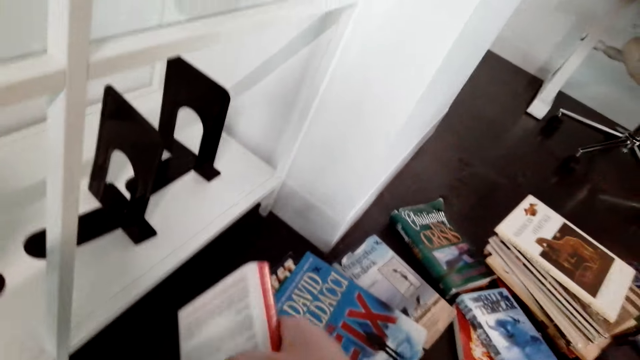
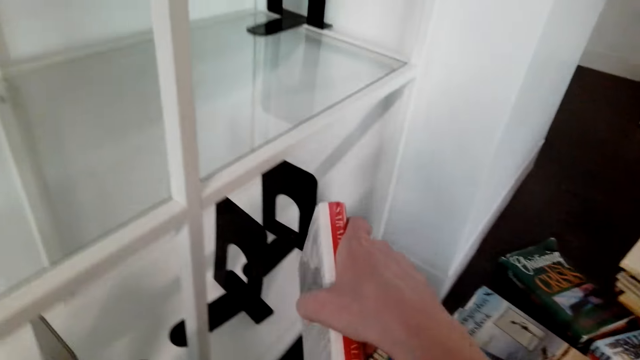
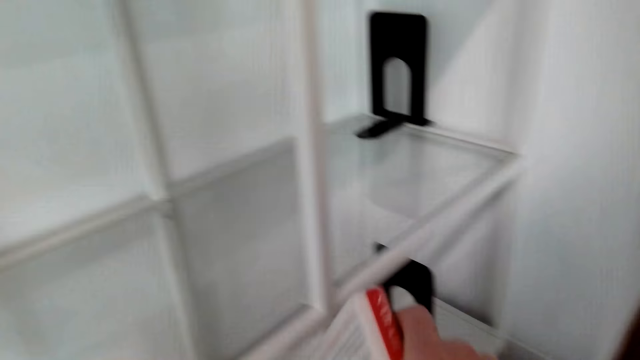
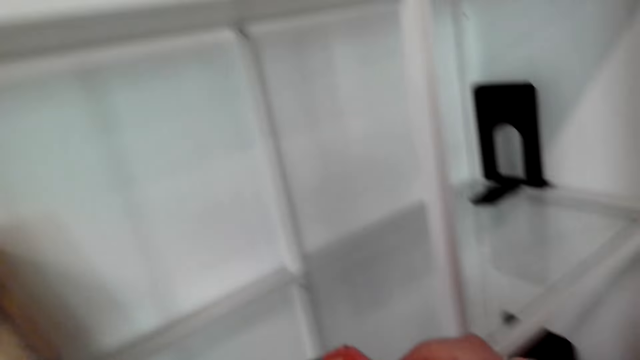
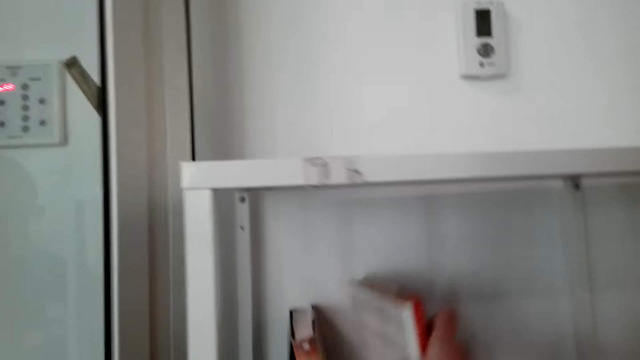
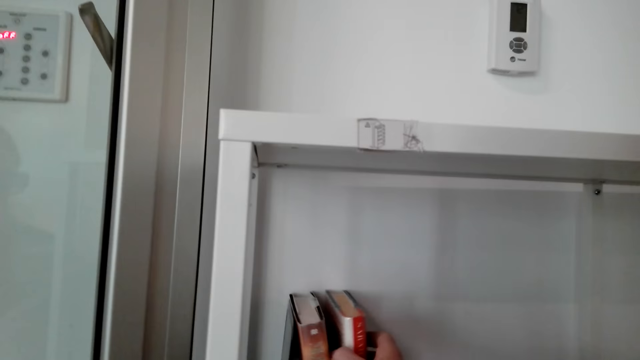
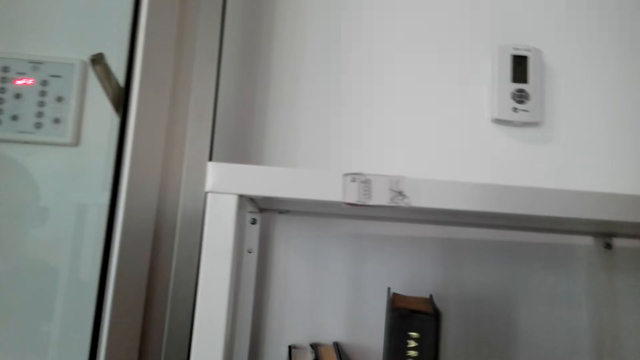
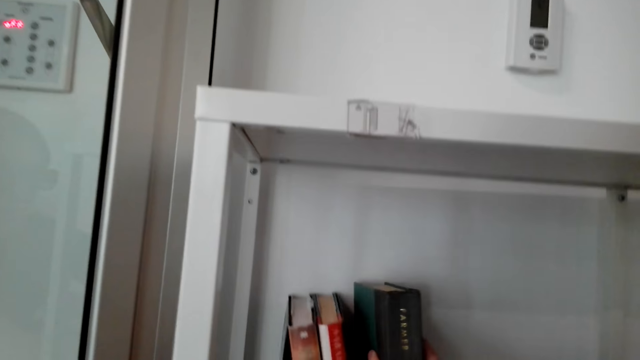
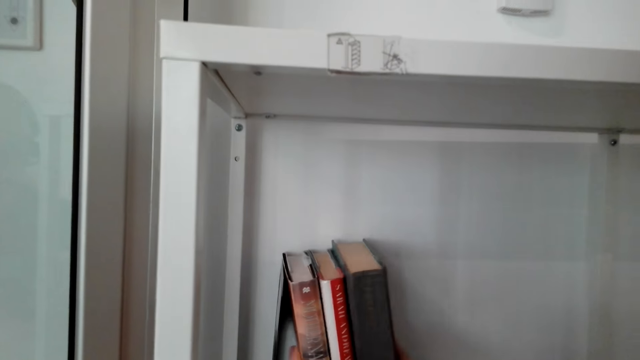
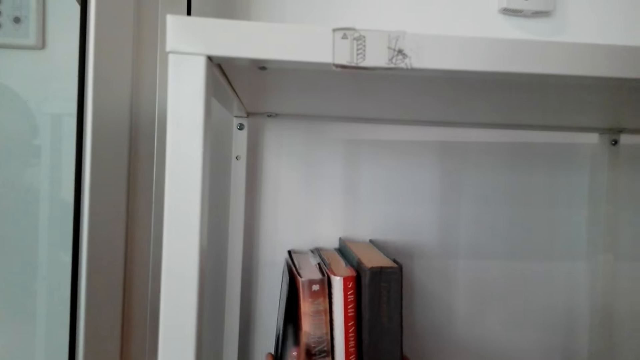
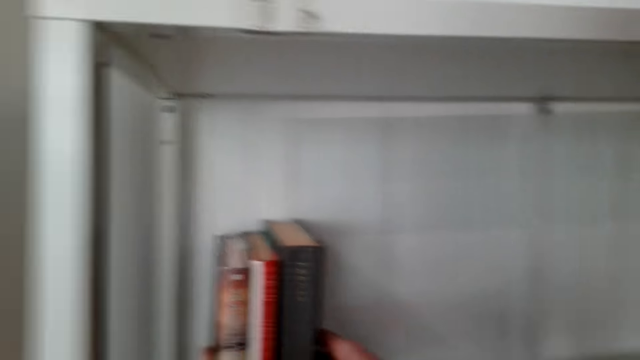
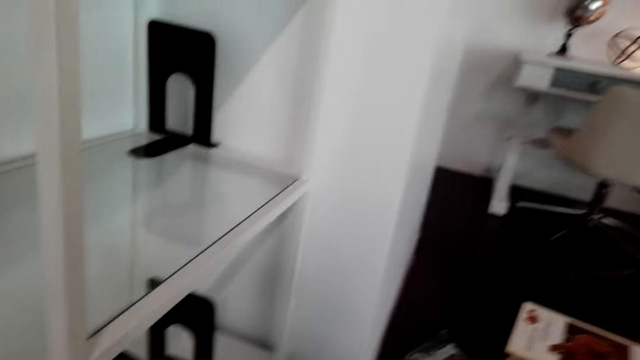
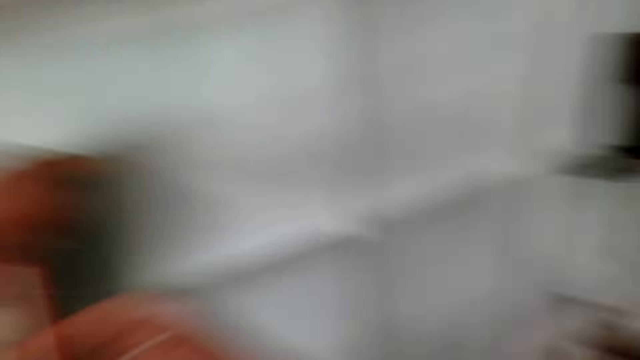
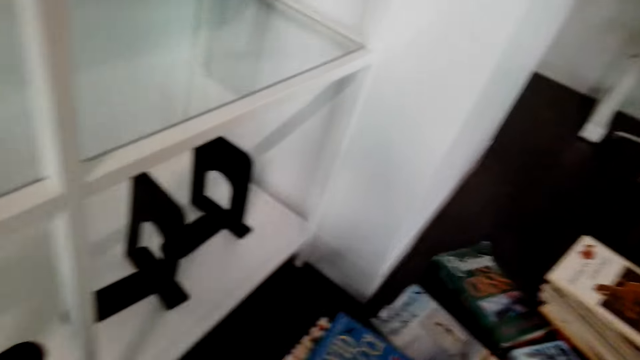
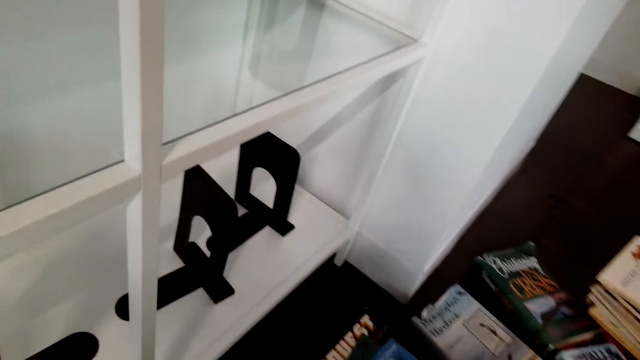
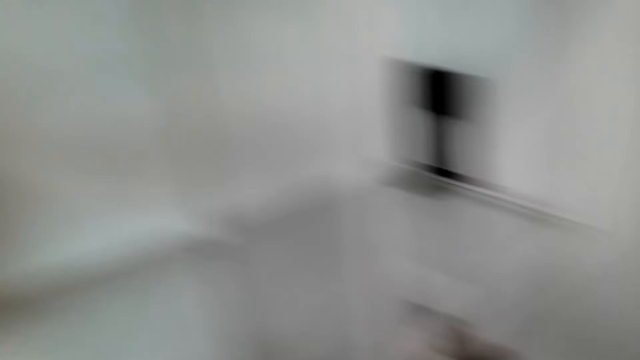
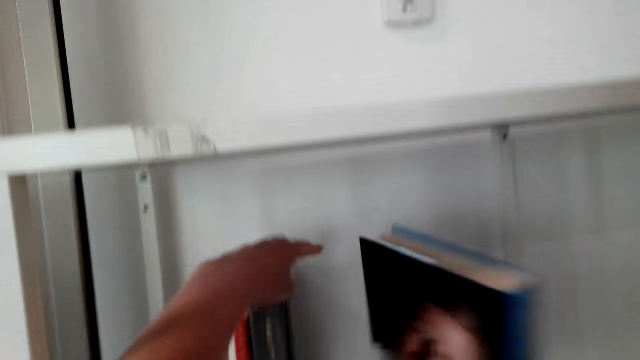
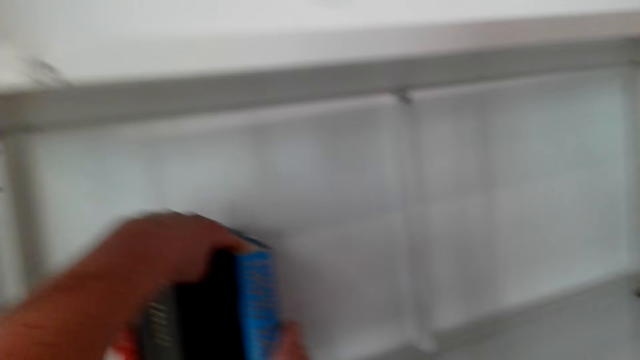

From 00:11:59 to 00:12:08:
The camera wearer picks up books. They arrange the books in the shelf. They pick up a book.

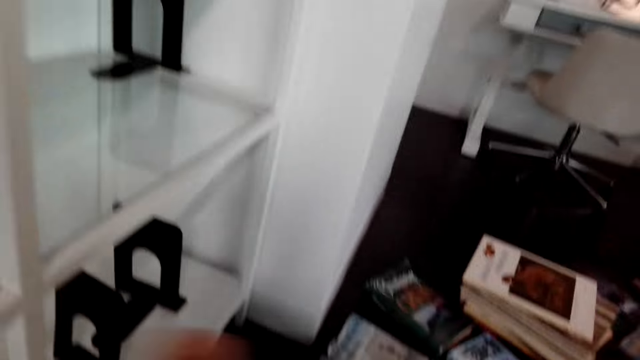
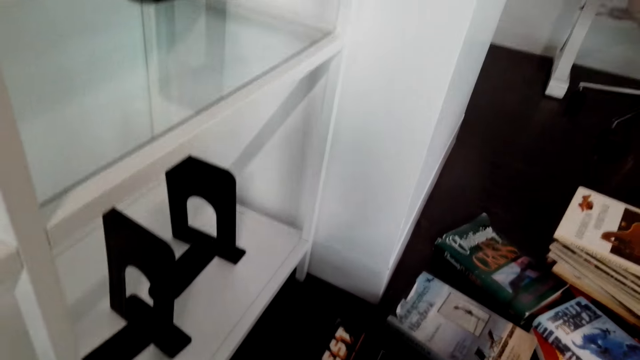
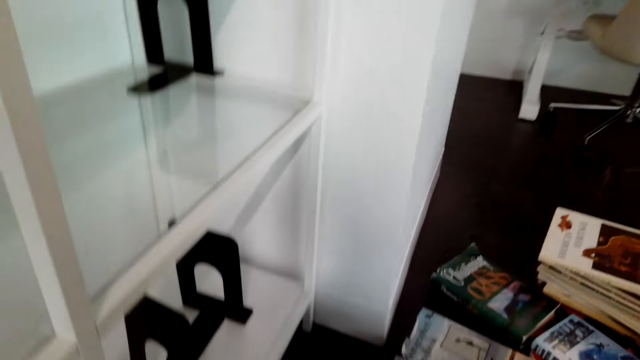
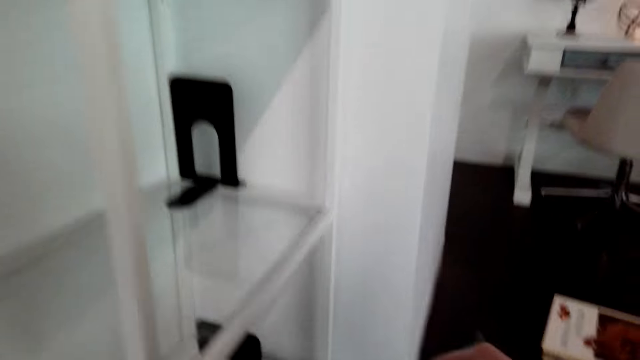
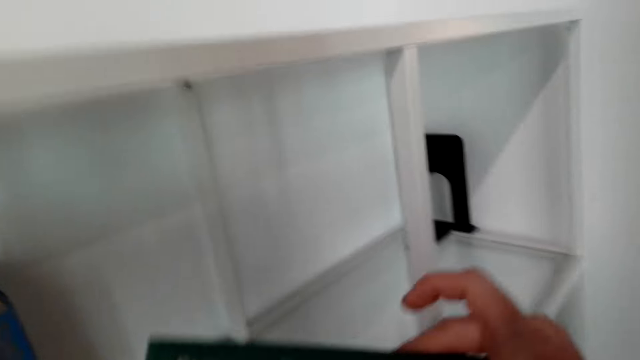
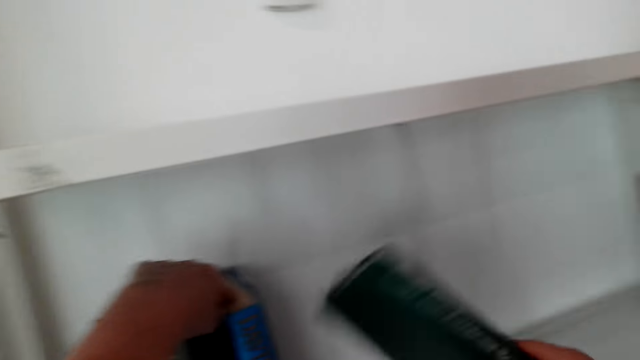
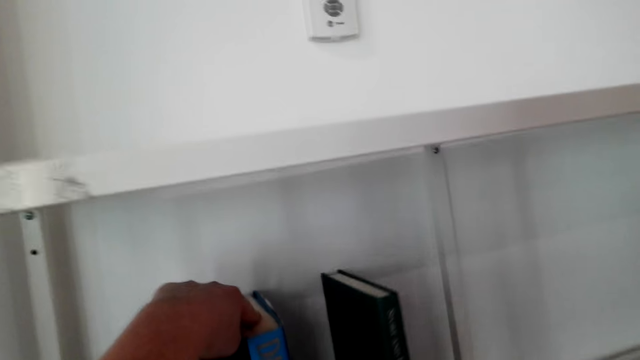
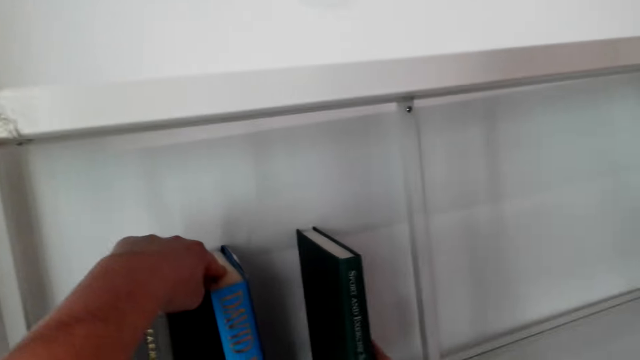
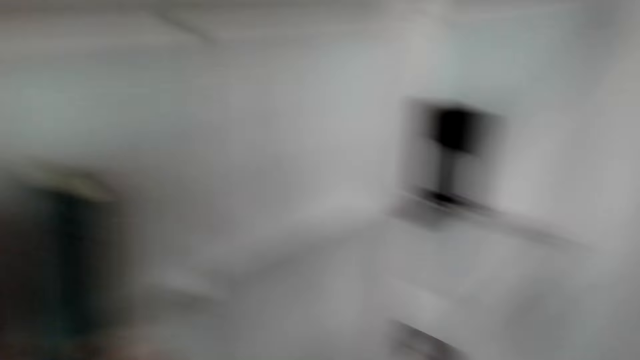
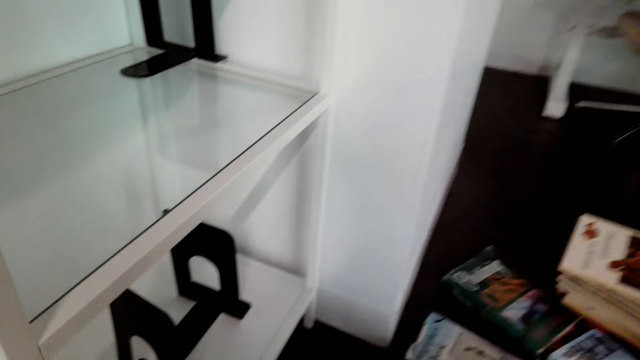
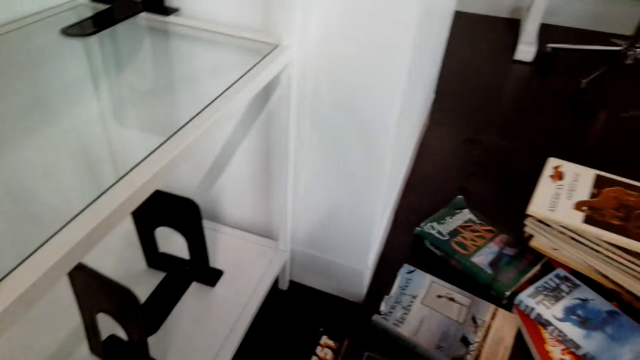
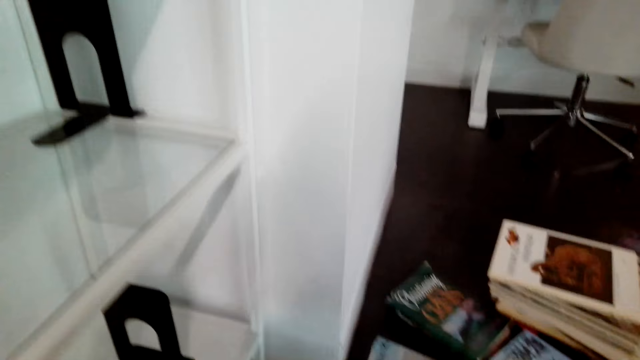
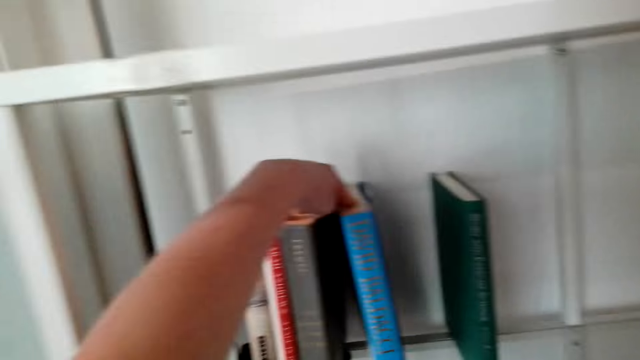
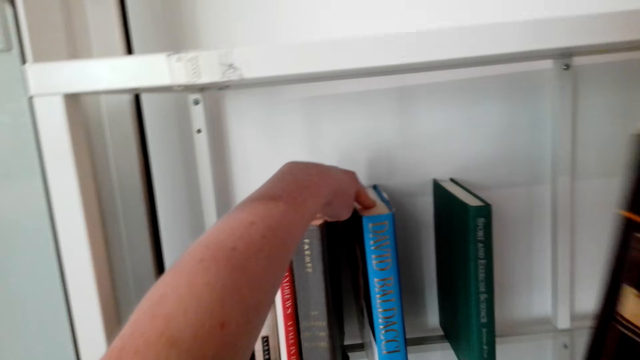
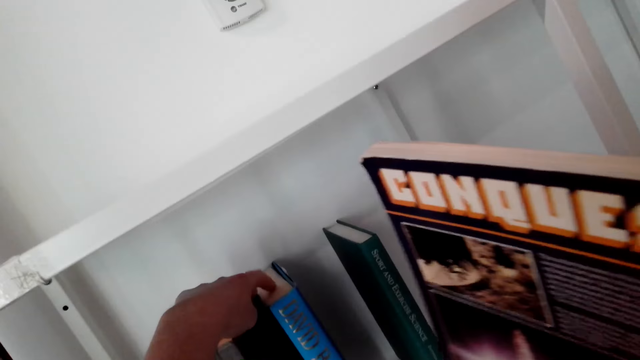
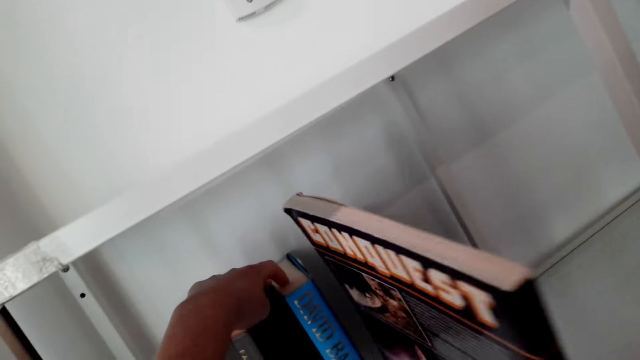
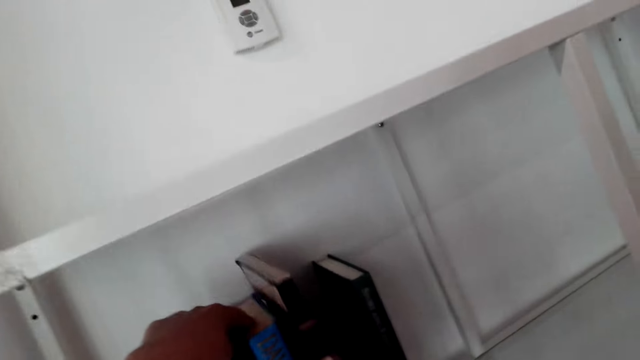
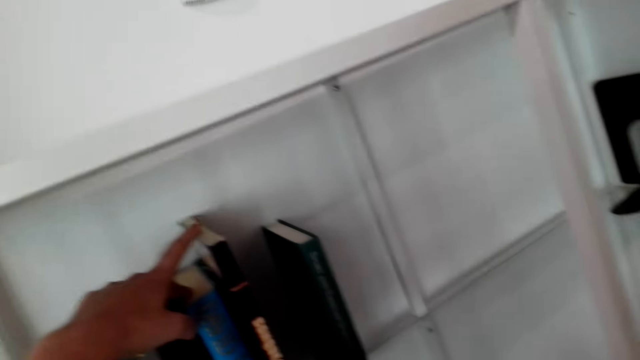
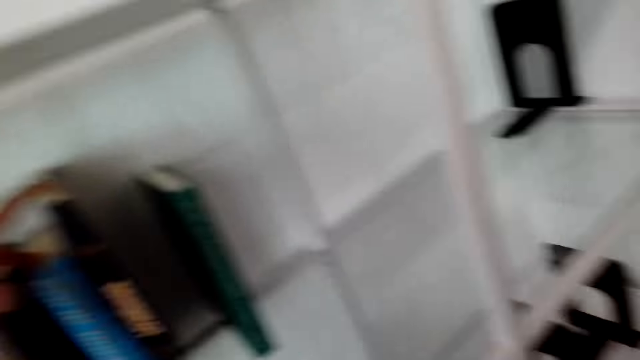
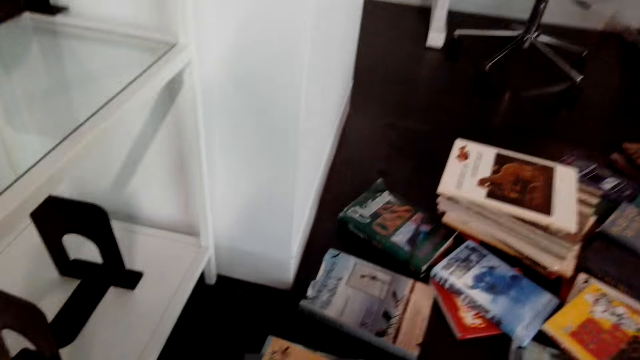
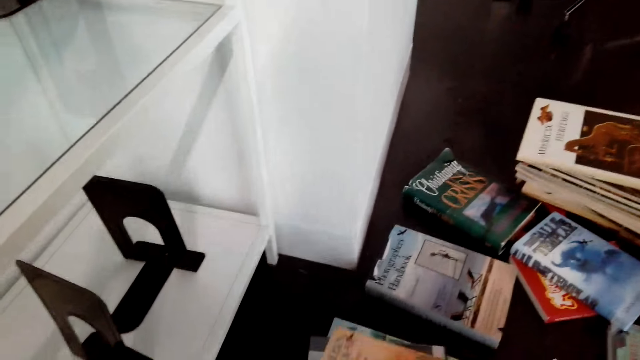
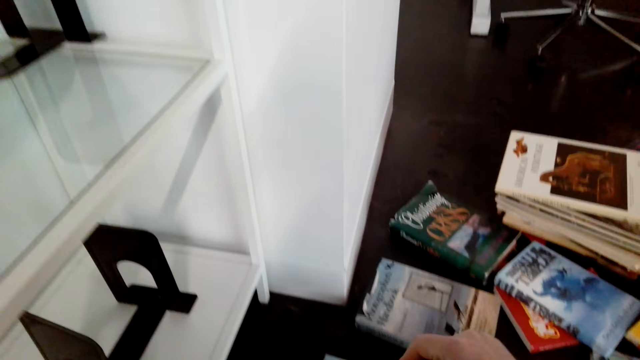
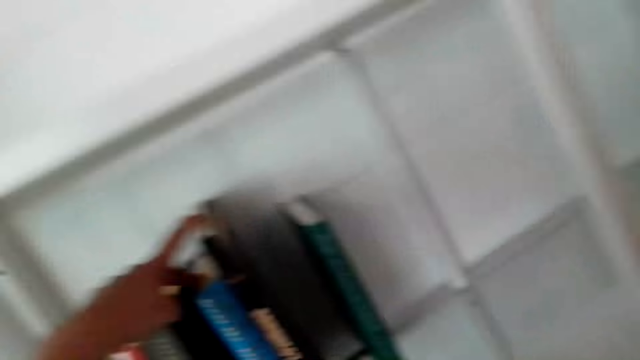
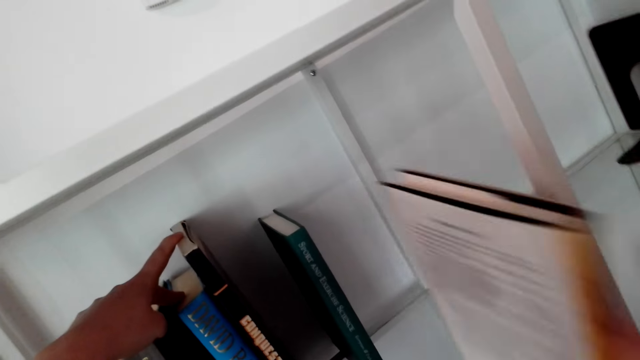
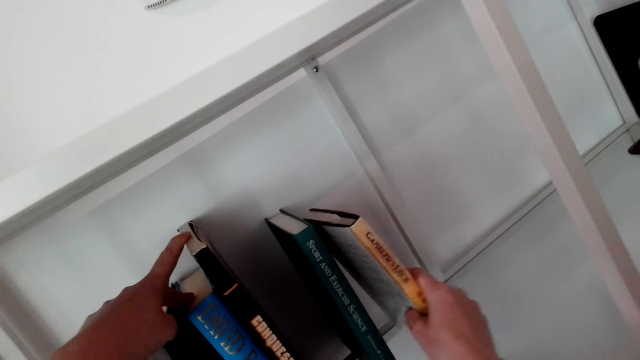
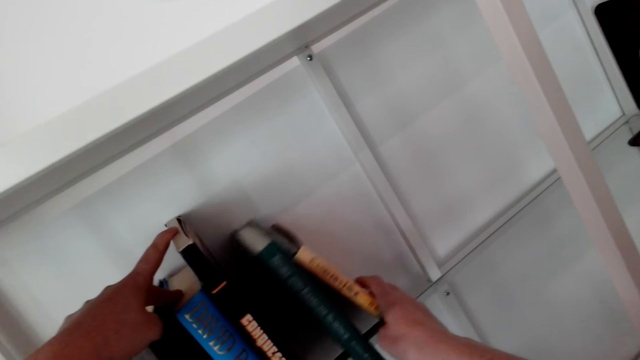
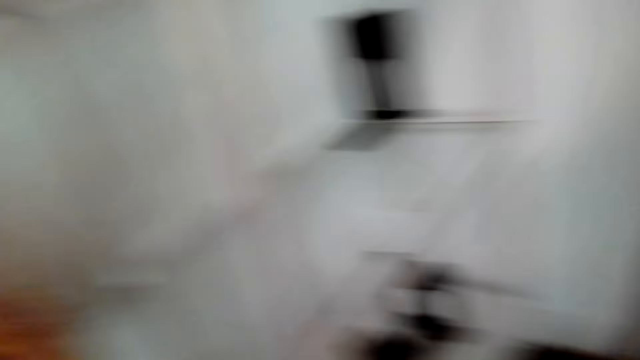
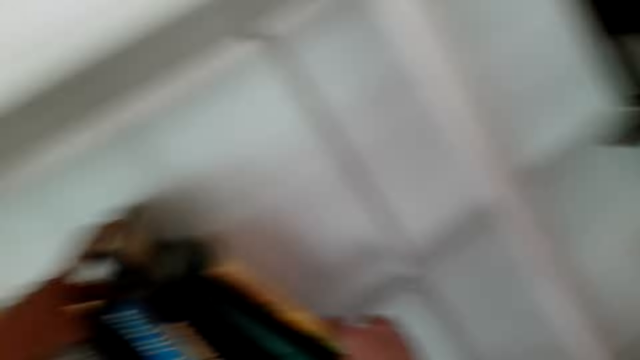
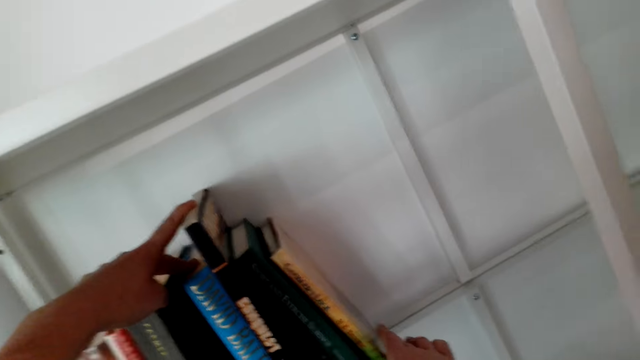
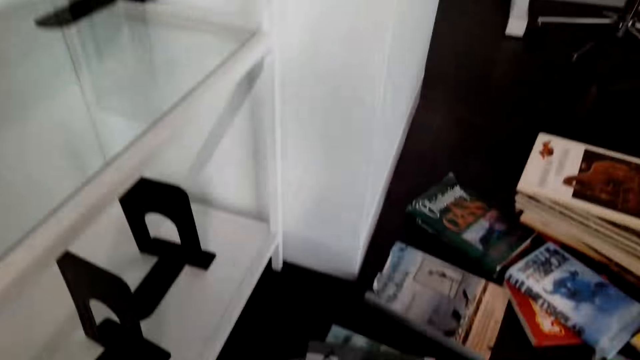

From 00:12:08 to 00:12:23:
The camera wearer arranges a book in the shelf. They pick up the books. They hold a book. They arrange the books on the shelf. They pick up the books. They arrange the books on the shelf. They hold a book. They pick up a book. They arrange the book in the shelf.
